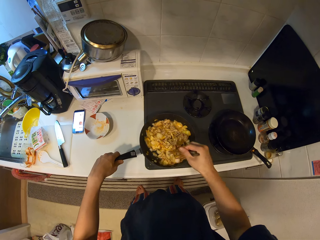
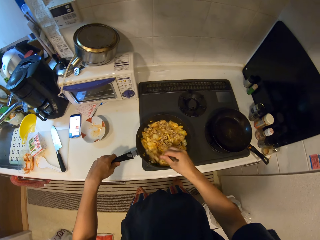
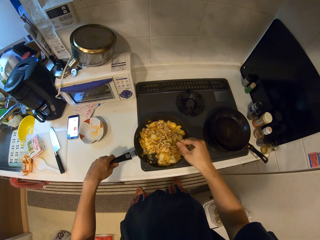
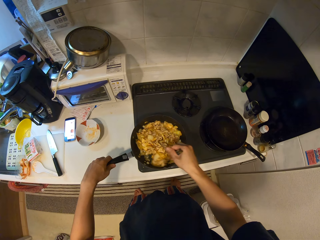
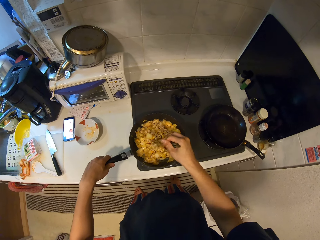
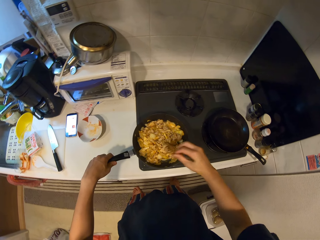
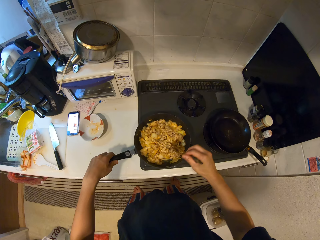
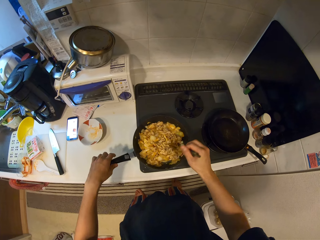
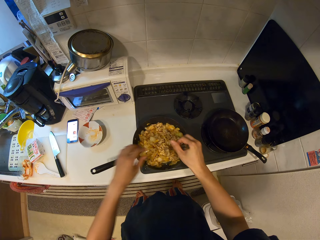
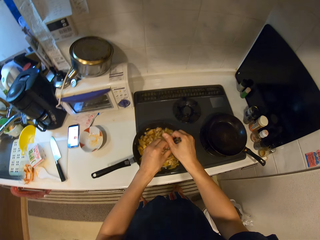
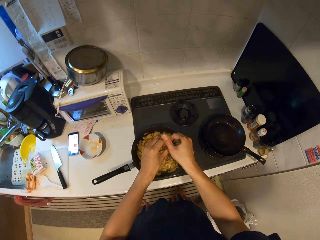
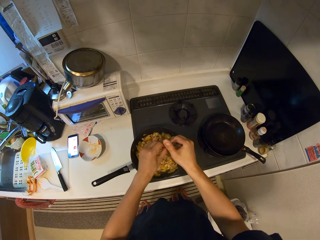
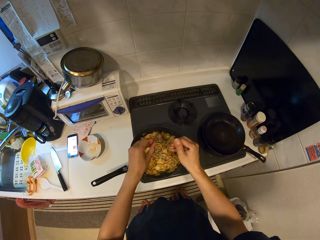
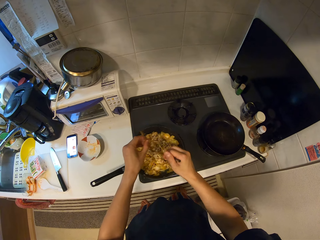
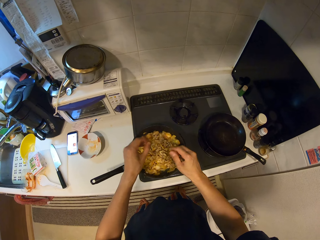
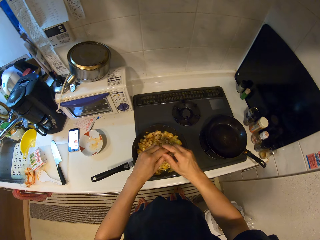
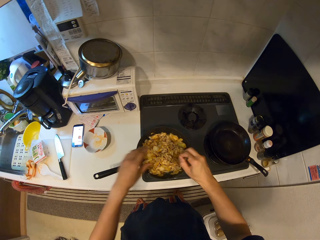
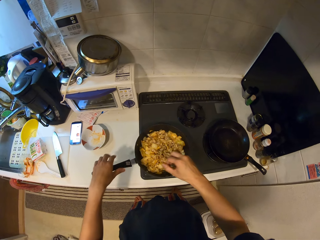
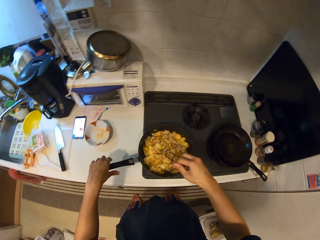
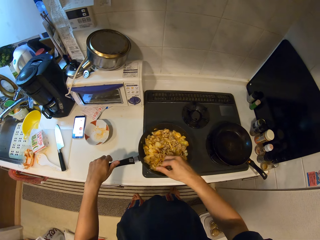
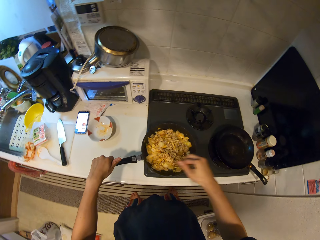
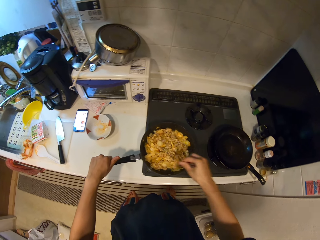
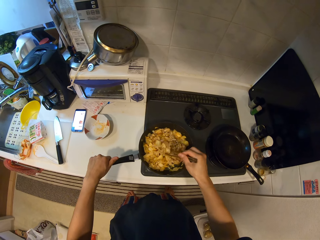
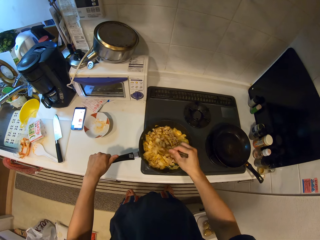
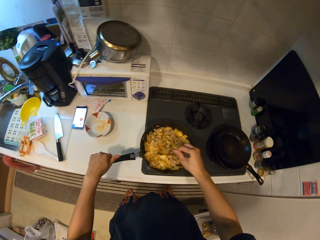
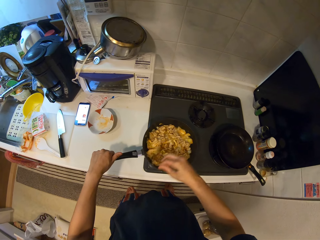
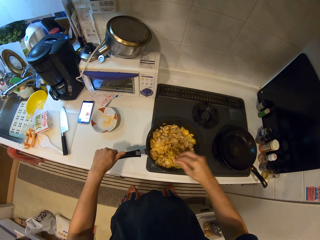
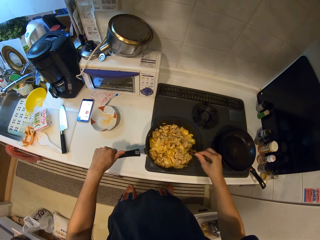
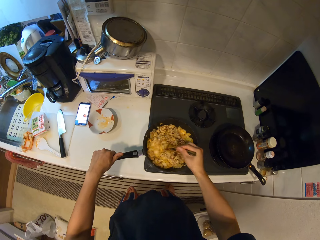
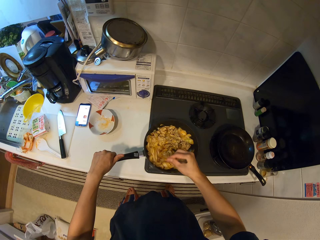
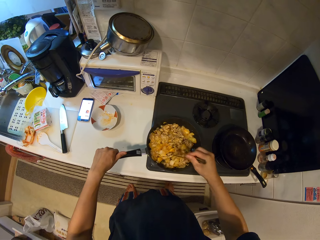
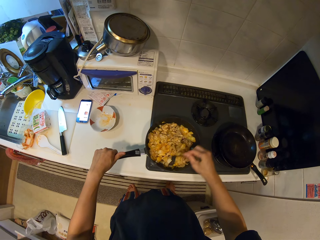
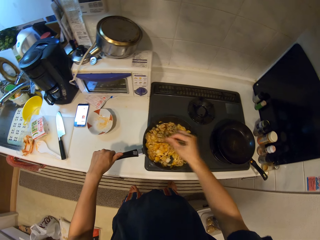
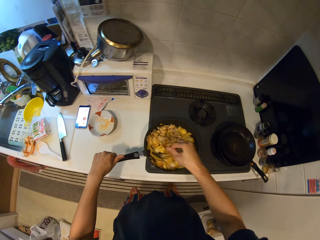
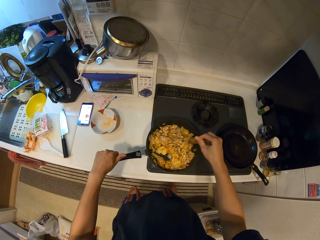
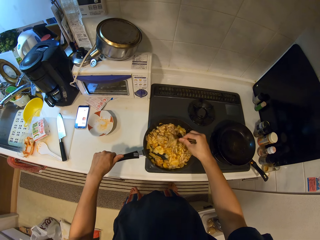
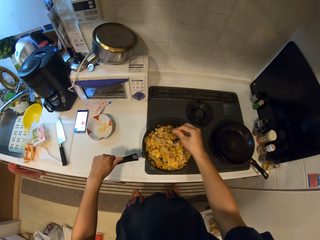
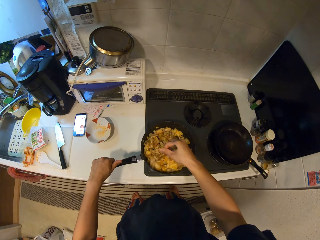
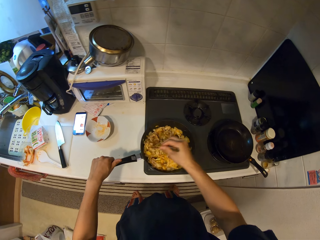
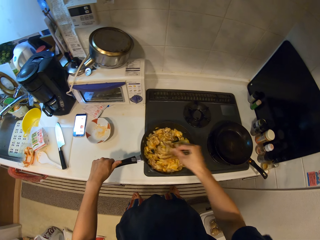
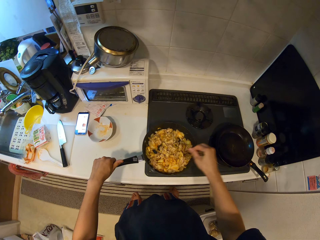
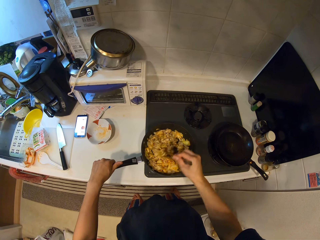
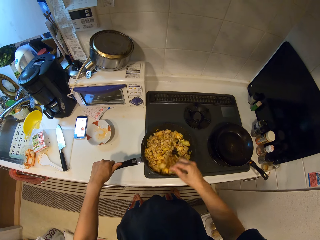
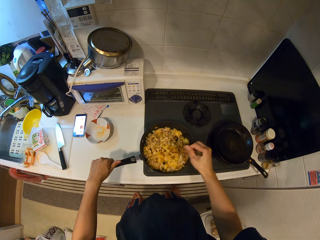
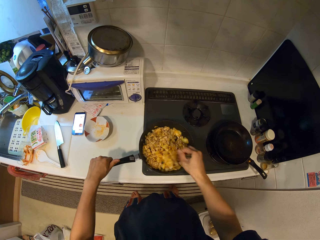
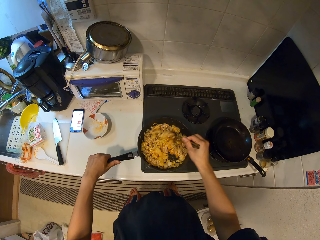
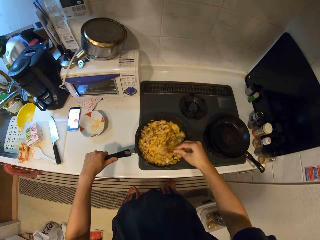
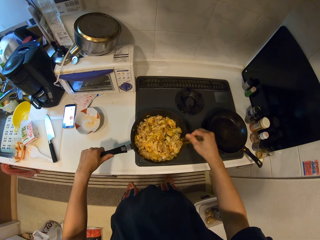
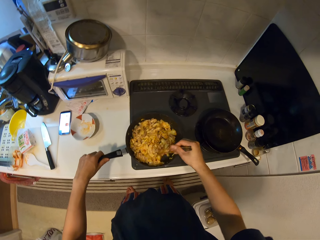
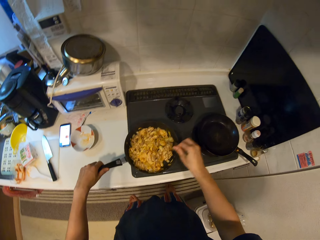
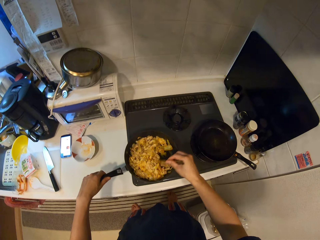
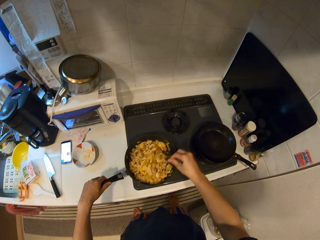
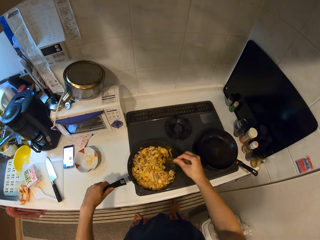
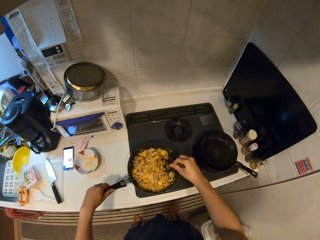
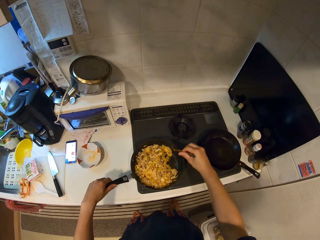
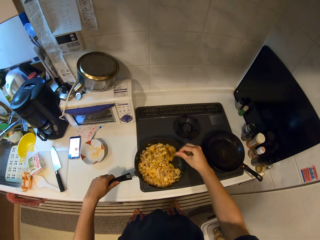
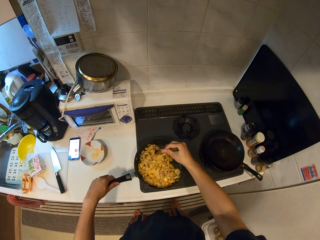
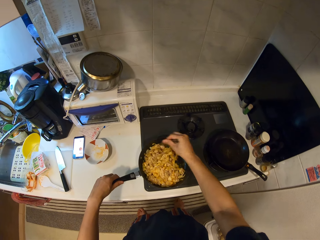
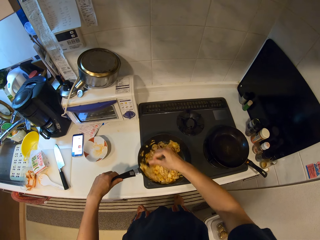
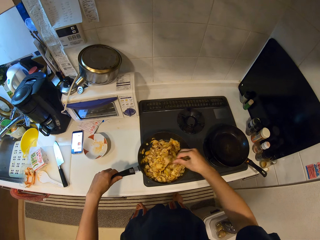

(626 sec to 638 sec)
The camera wearer holds the chopsticks separately. She adjusts the chopsticks on her hands. She holds the chopsticks. She stirs pasta on a pan with the chopsticks.

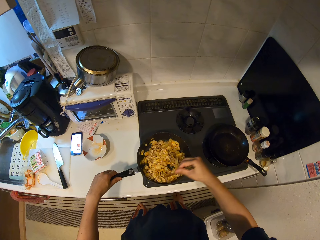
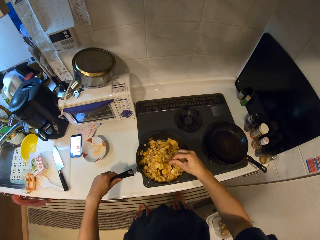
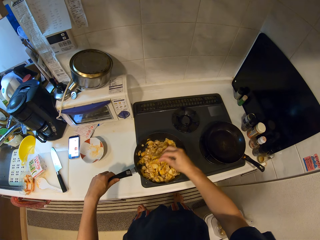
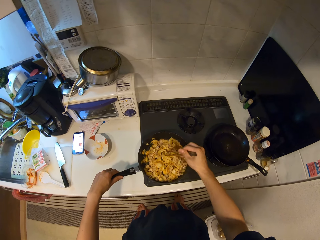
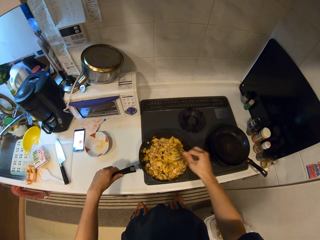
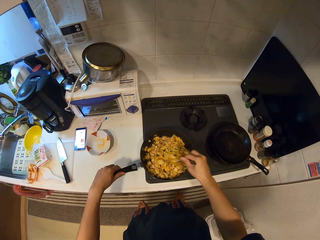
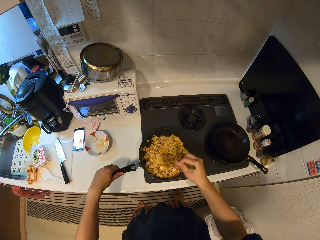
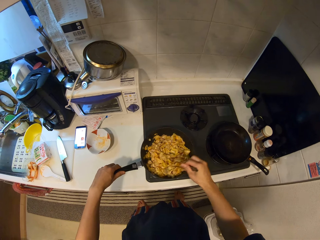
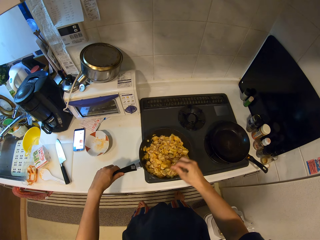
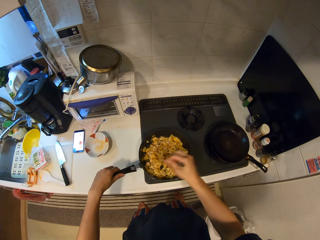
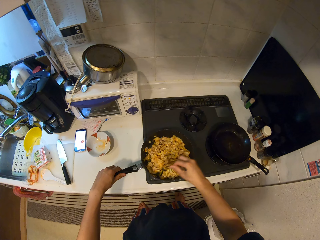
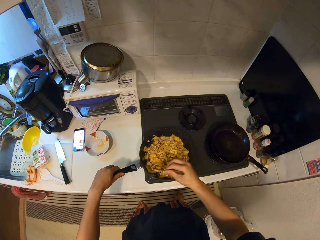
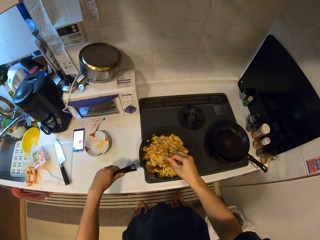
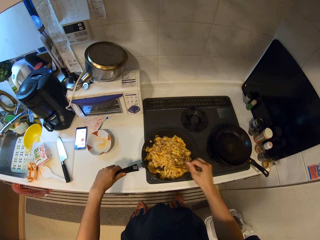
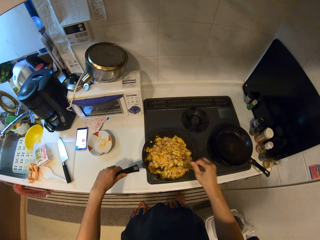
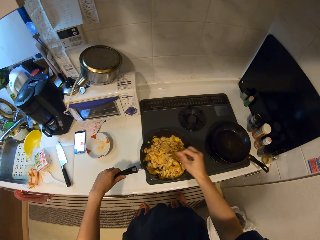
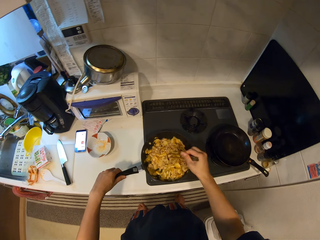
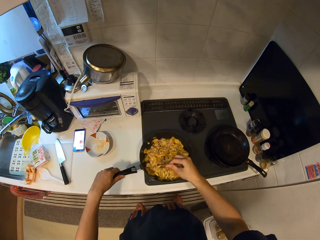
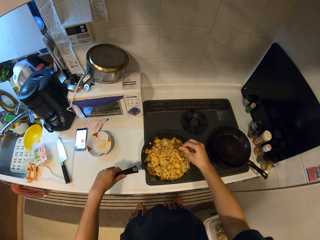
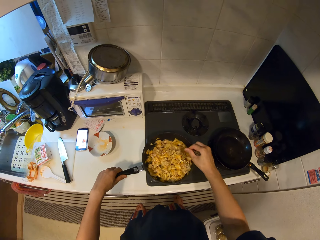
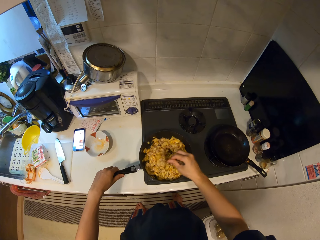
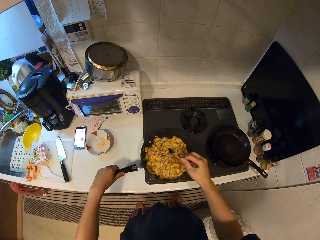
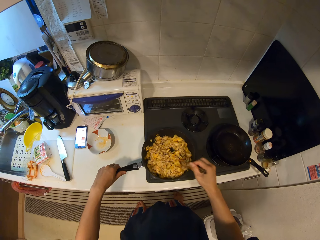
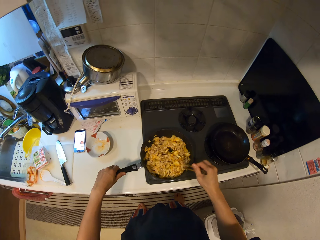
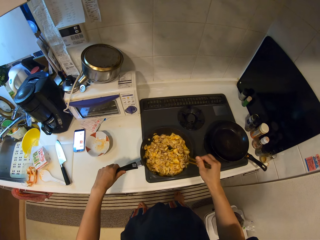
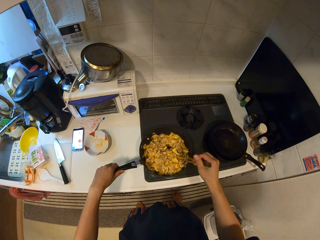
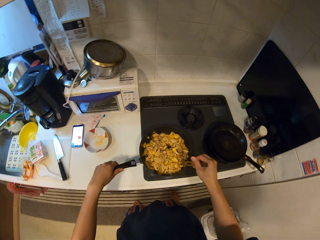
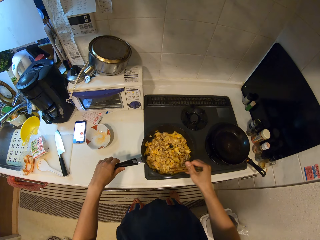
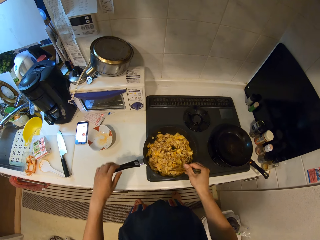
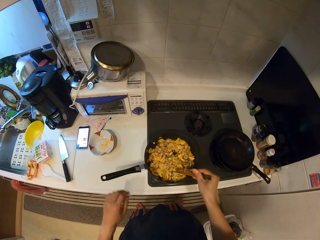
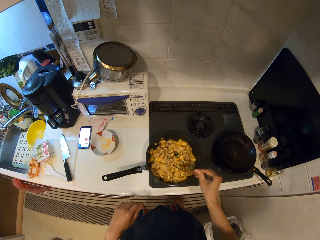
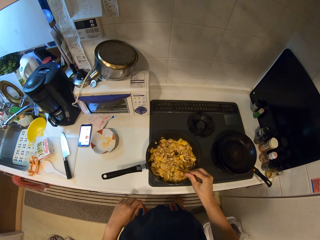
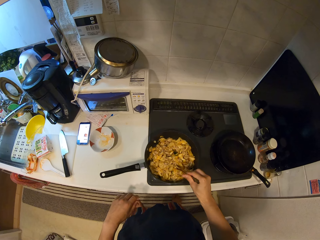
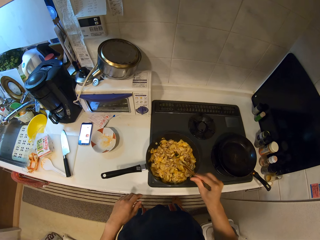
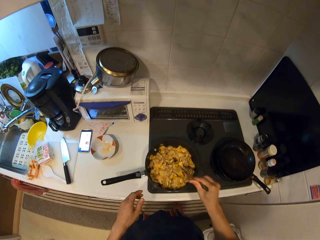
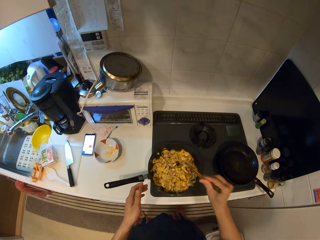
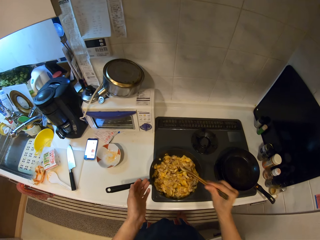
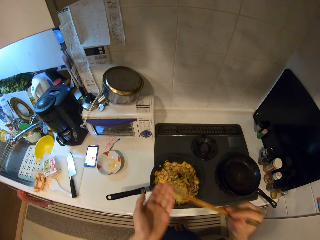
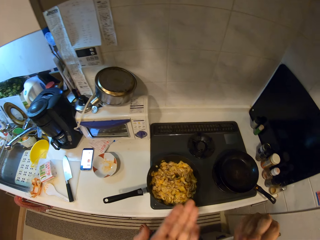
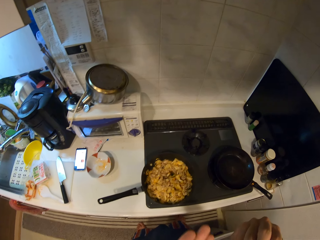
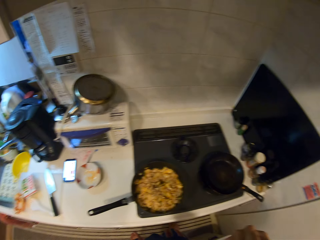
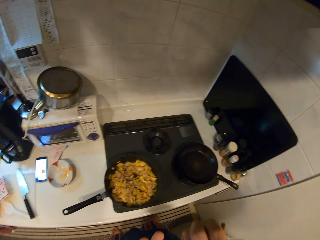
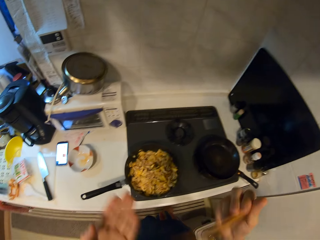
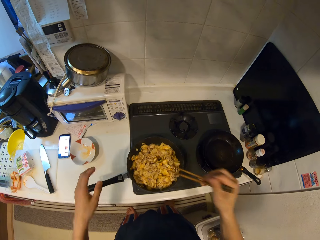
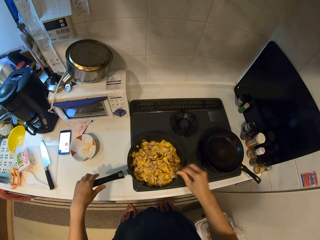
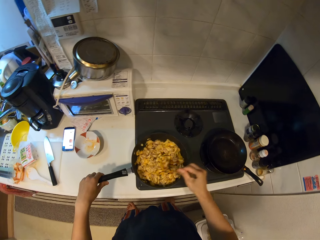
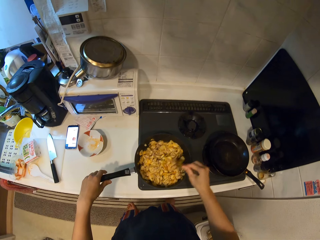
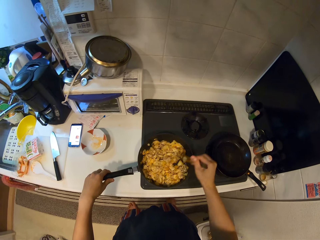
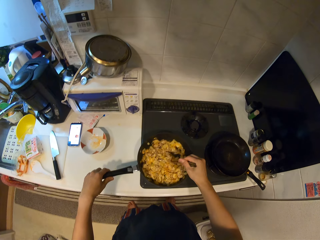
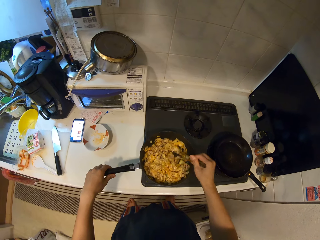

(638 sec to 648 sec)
The camera wearer taps chopsticks on a pan. They scoop pasta from the pan with the chopsticks. They eat the pasta. They stir the pasta on the pan with the chopsticks.
